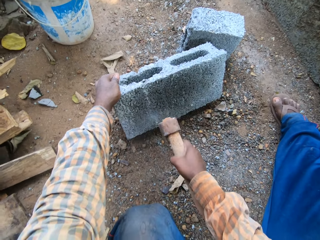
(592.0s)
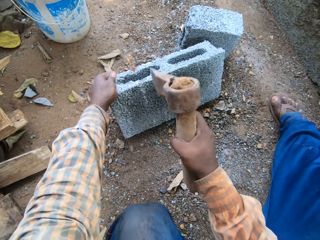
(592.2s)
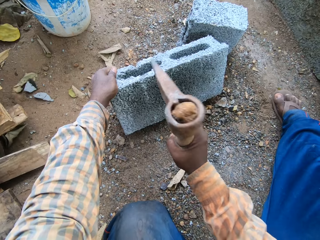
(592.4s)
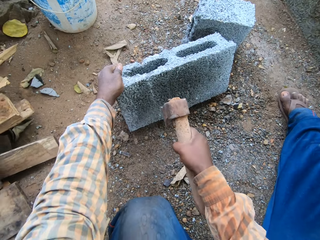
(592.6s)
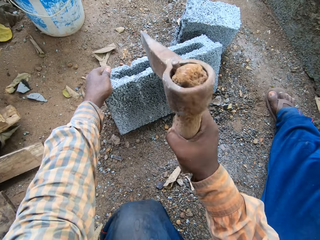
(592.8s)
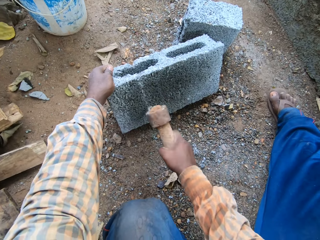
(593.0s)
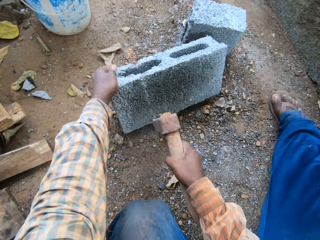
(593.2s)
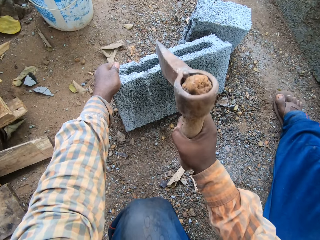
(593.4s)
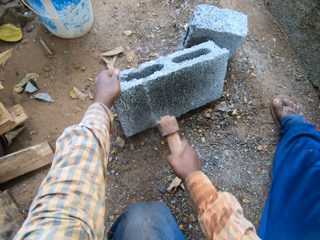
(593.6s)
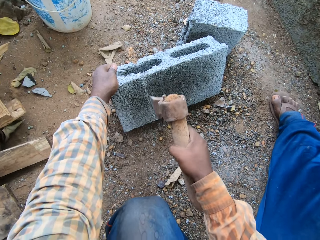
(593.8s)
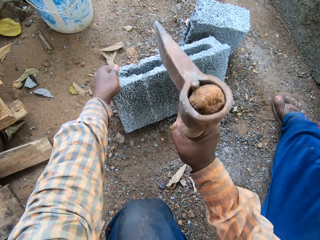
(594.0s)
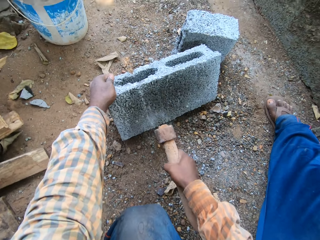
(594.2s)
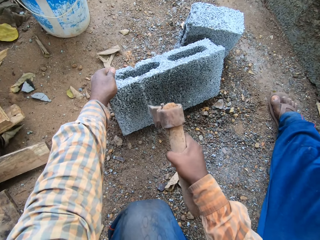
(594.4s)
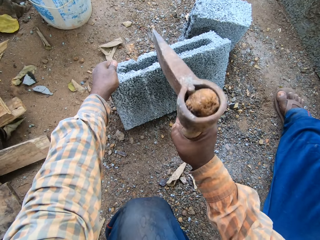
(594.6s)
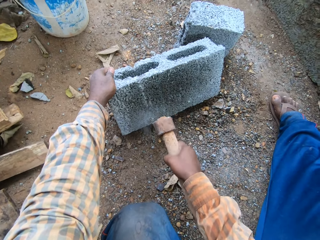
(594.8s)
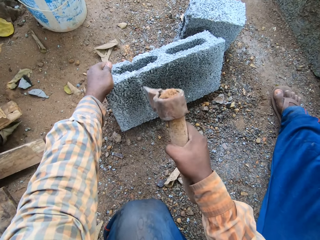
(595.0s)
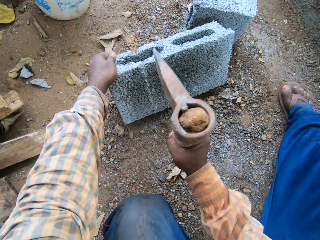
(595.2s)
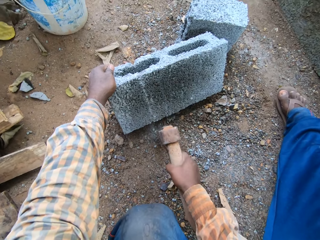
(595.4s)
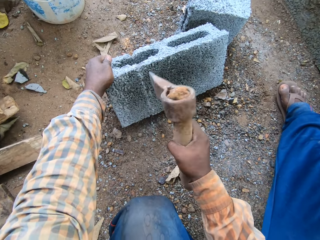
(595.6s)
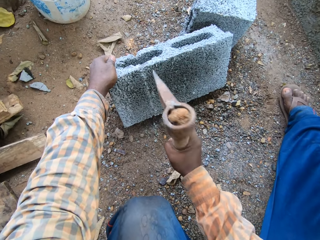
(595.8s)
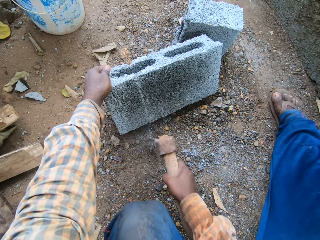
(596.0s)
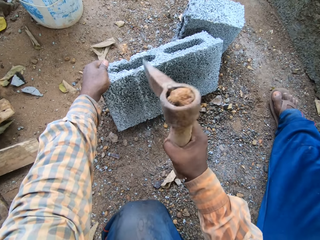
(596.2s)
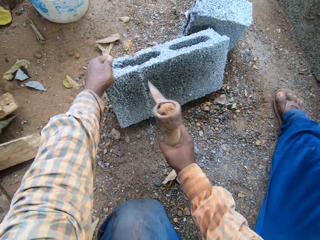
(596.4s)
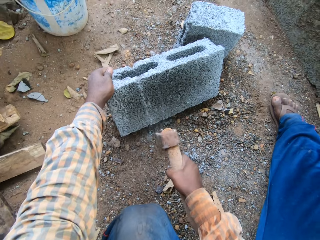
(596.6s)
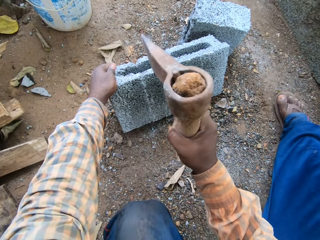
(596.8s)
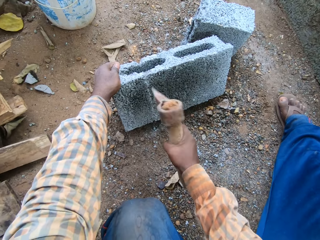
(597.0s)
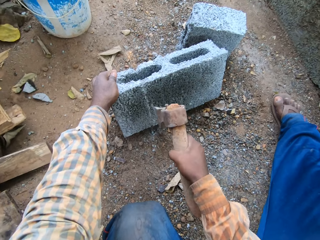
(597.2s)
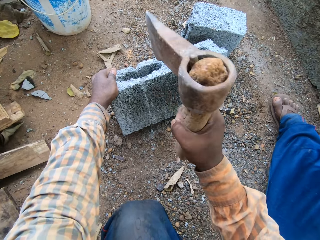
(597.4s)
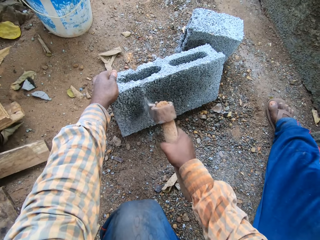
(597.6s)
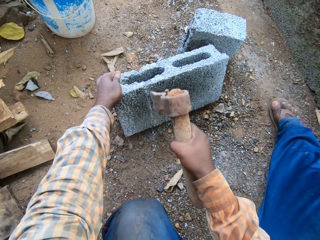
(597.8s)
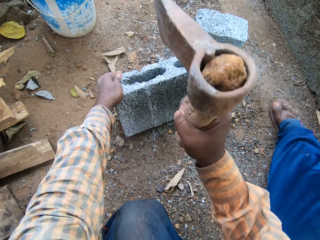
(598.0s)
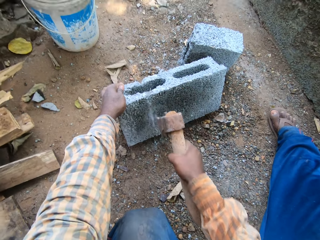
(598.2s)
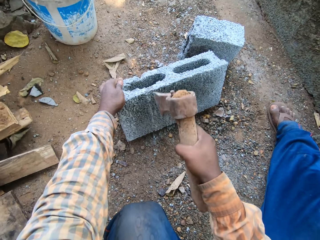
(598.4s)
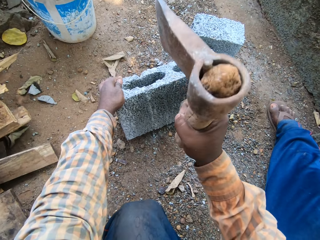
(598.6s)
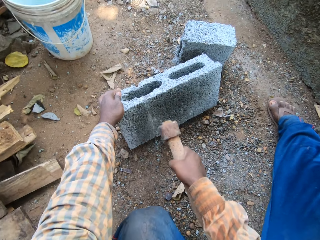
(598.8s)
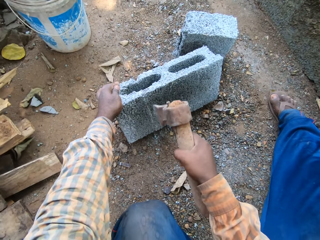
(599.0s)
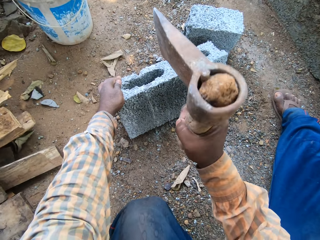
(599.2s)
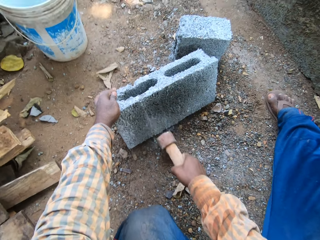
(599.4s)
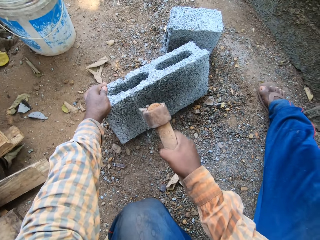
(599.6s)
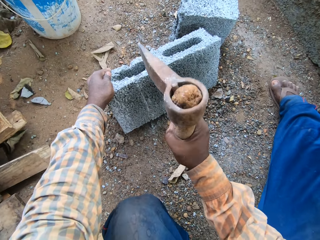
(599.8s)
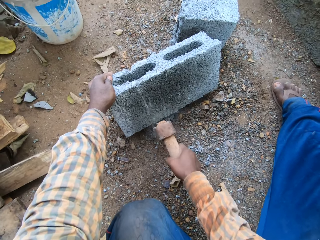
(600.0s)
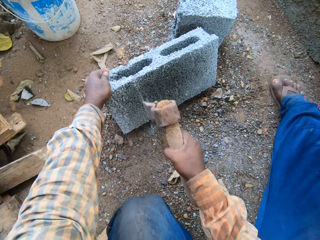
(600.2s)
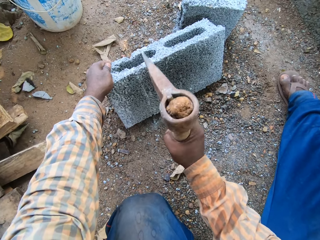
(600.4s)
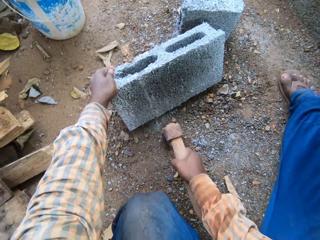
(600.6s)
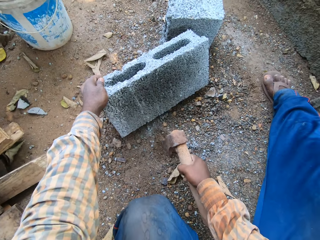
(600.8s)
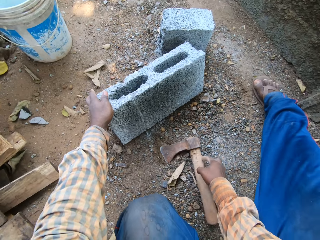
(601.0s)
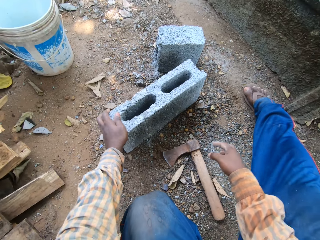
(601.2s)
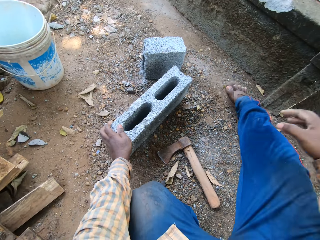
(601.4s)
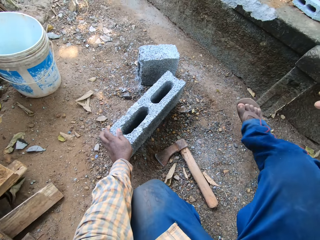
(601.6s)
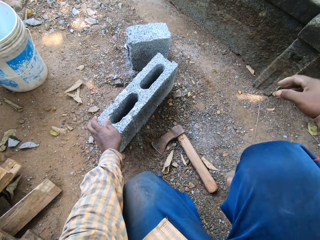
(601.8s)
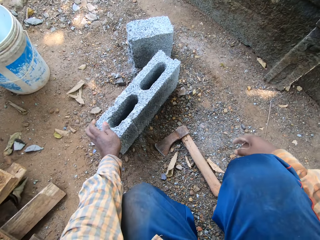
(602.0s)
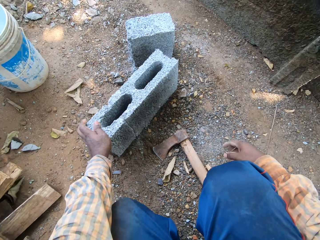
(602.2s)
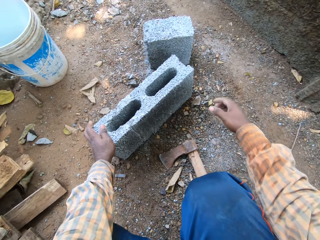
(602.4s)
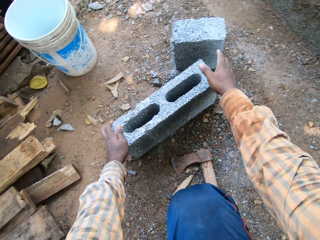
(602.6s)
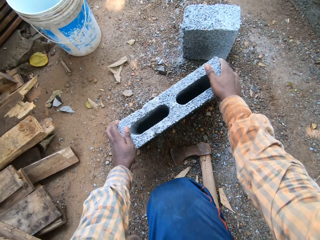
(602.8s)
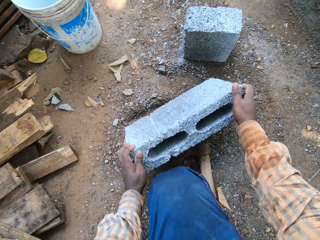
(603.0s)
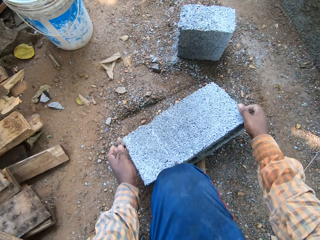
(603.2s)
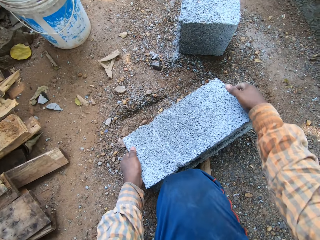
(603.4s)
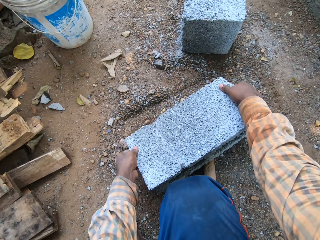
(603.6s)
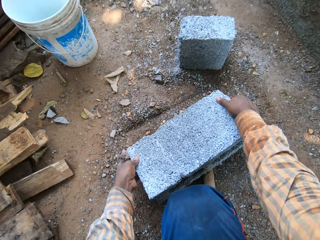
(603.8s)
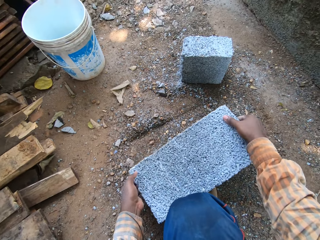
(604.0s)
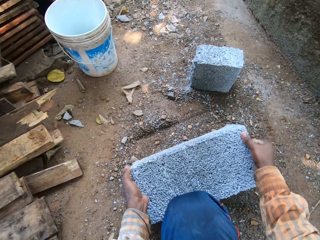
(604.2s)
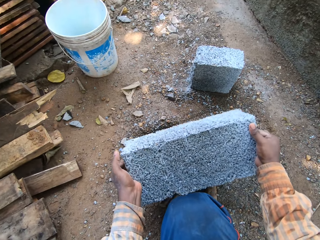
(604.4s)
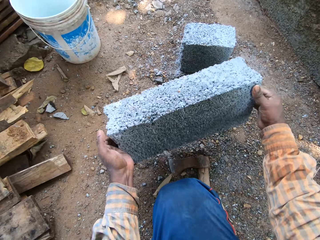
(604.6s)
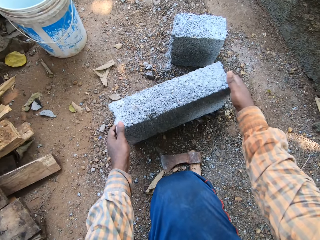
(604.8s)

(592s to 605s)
The camera wearer drops the axe on the ground with his right hand. He turns the block over with both hands.

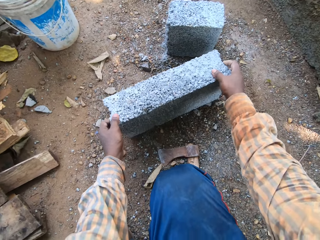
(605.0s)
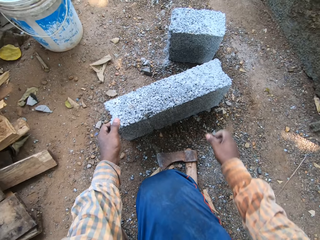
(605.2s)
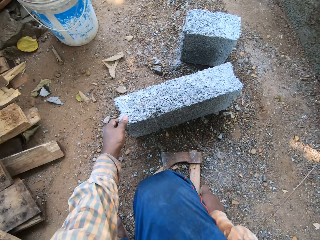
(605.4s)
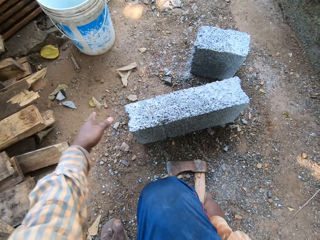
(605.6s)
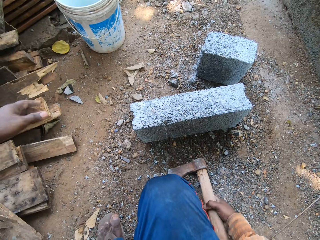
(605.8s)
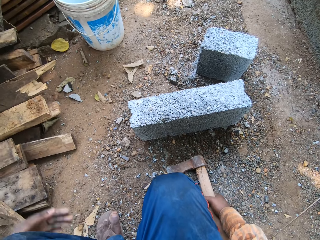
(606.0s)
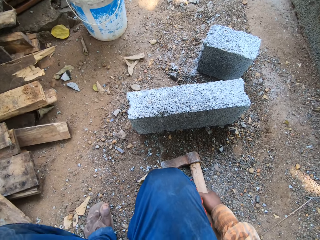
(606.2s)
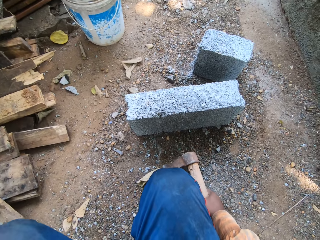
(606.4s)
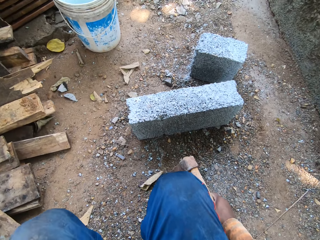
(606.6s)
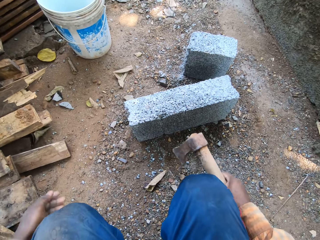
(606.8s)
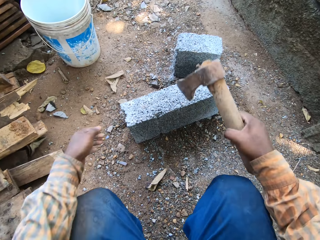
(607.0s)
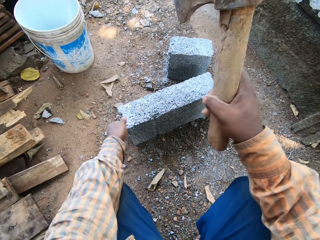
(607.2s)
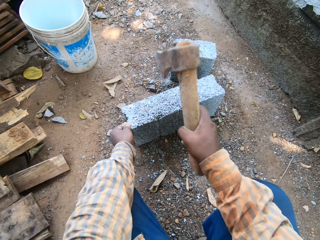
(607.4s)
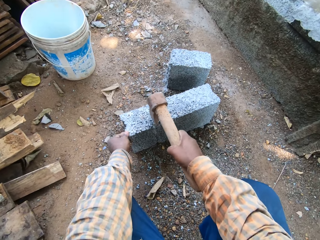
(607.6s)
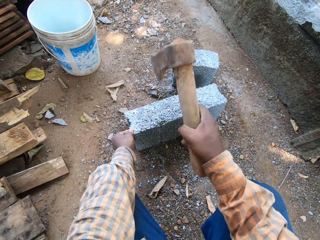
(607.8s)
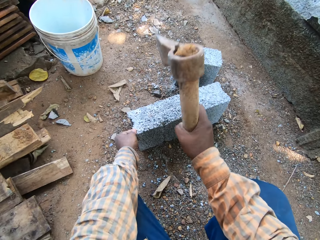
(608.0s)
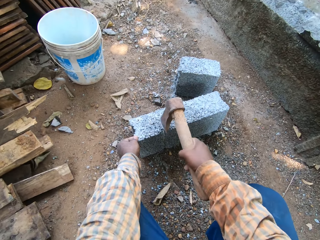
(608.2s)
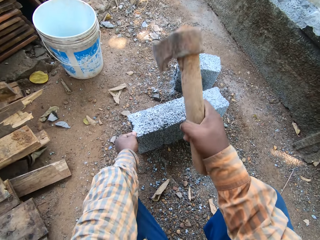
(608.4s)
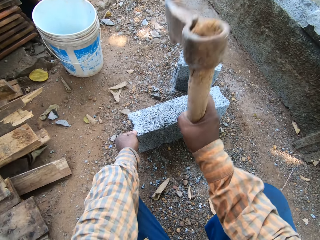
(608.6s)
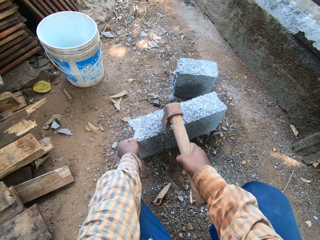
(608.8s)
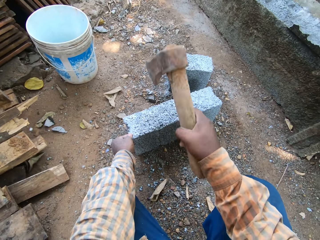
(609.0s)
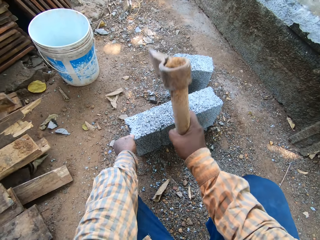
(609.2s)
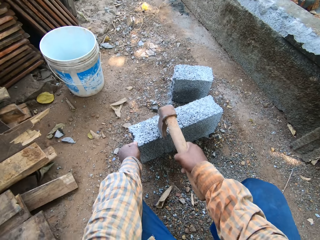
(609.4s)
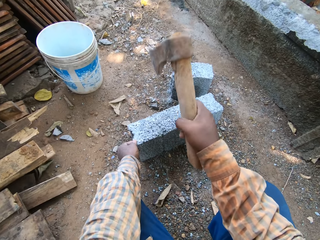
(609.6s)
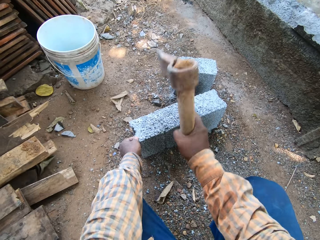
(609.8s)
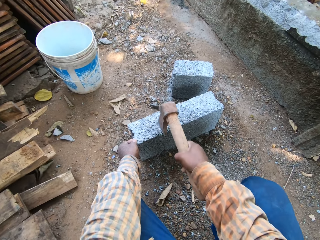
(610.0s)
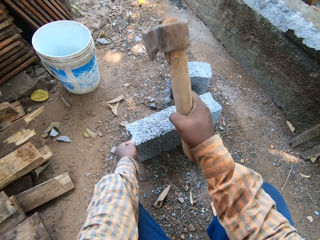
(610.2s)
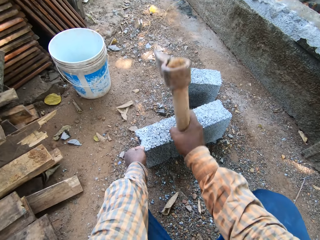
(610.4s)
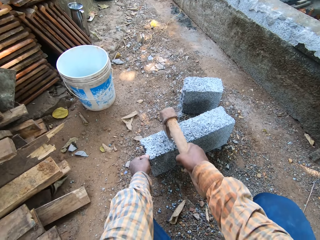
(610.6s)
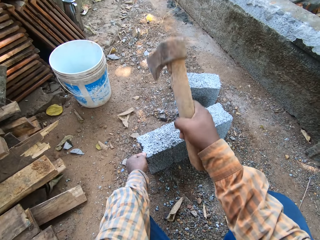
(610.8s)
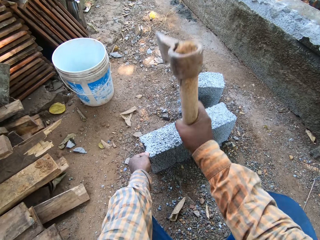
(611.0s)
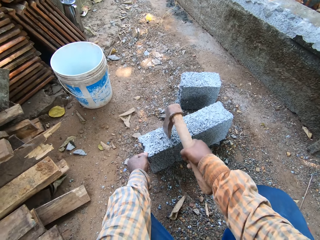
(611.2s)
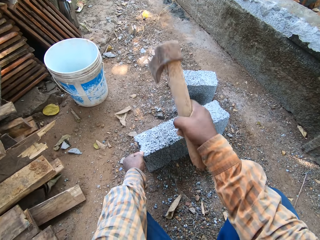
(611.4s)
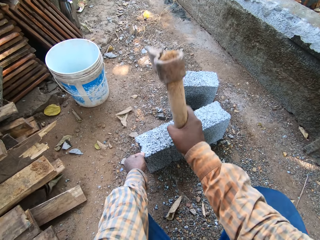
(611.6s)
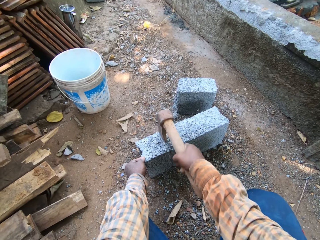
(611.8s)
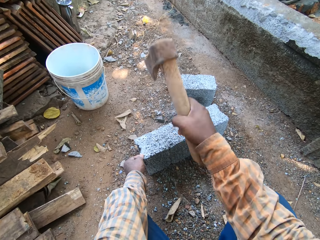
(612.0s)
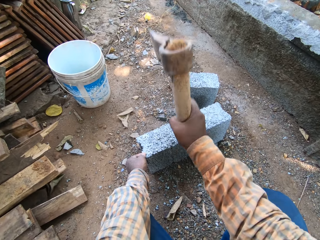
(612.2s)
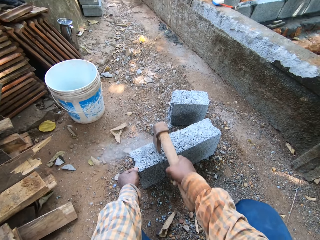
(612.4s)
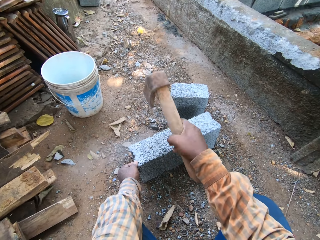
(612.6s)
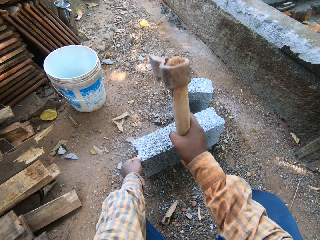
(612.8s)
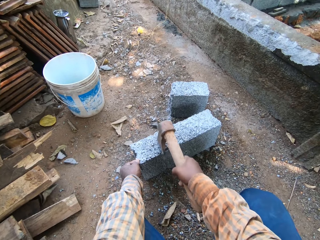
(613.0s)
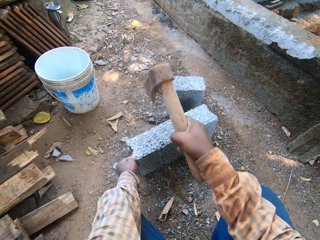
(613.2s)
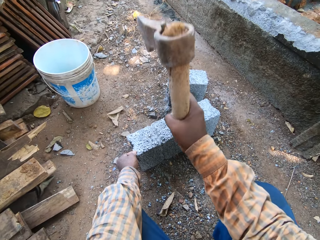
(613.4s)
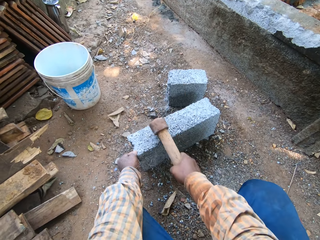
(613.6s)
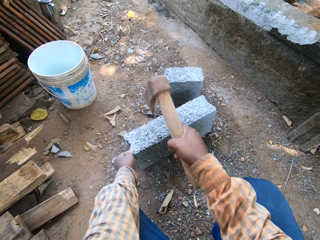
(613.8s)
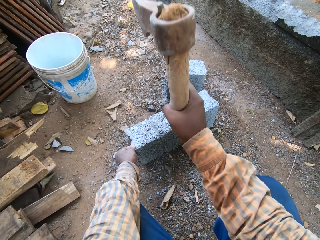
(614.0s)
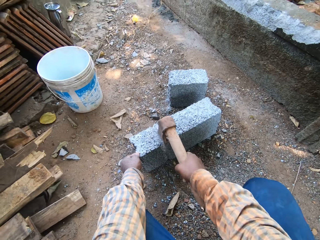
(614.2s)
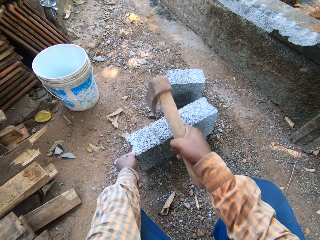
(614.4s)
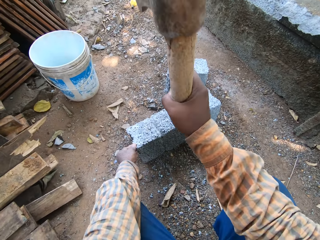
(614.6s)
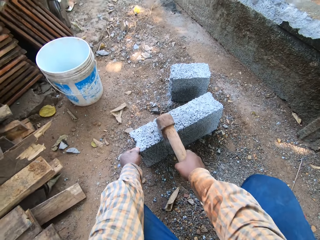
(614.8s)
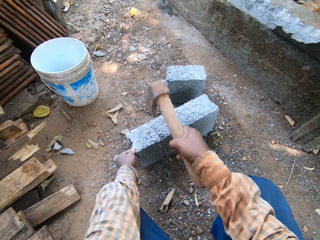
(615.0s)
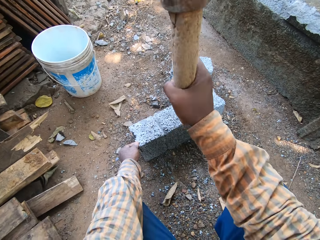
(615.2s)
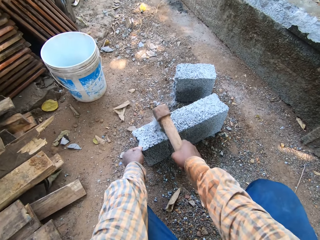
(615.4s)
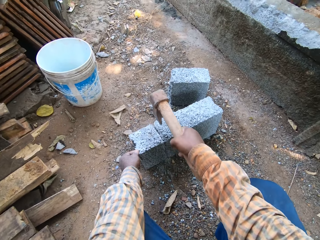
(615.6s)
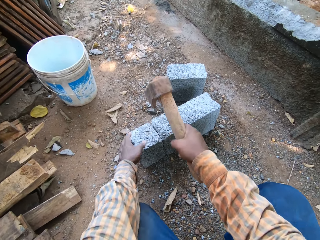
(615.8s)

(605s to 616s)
The camera wearer picks up the axe from the ground with his right hand. He holds the block with his left hand. He cuts the block with the axe. He hits the block with the axe in his right hand.
